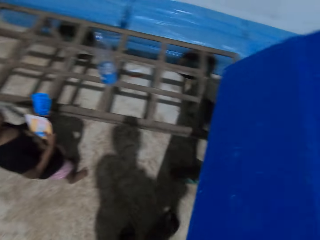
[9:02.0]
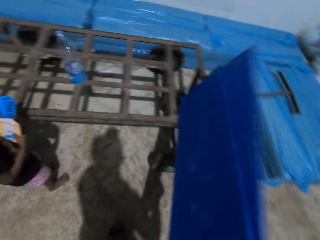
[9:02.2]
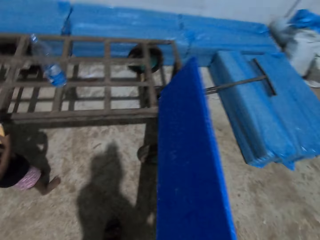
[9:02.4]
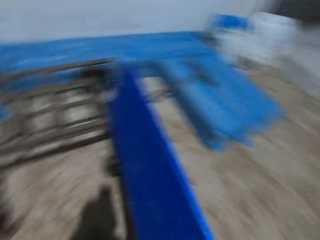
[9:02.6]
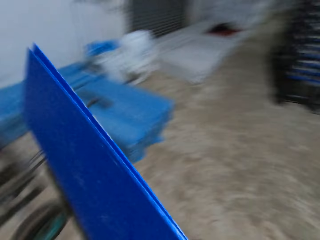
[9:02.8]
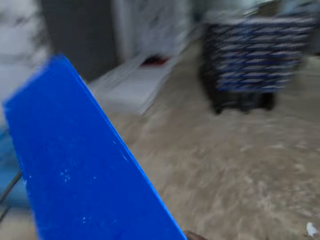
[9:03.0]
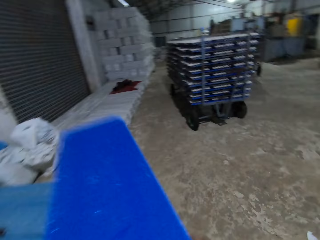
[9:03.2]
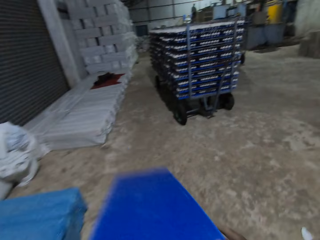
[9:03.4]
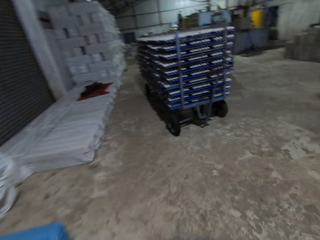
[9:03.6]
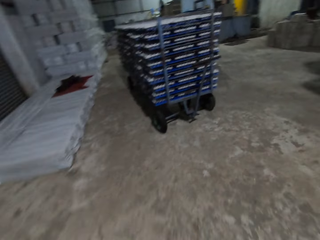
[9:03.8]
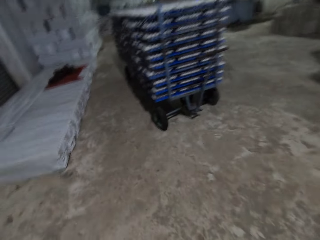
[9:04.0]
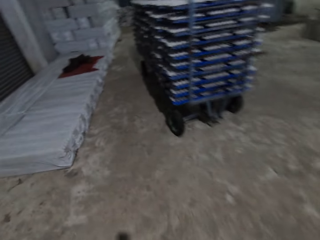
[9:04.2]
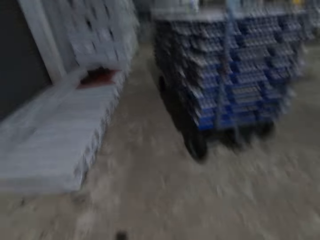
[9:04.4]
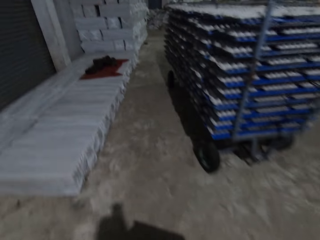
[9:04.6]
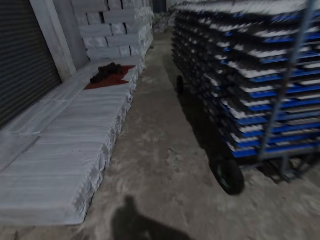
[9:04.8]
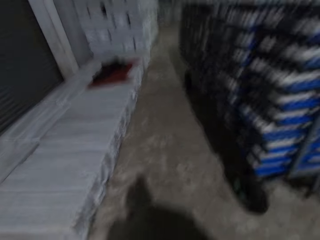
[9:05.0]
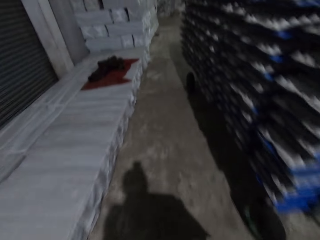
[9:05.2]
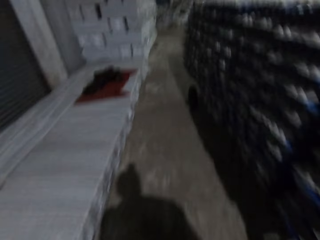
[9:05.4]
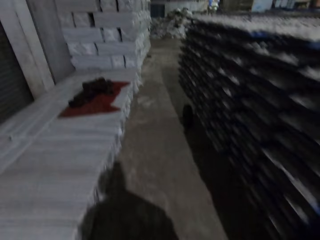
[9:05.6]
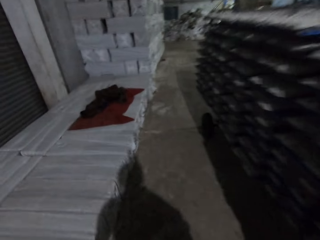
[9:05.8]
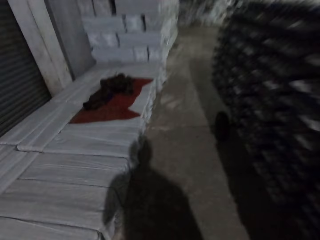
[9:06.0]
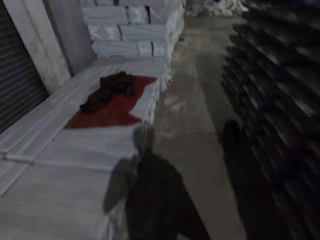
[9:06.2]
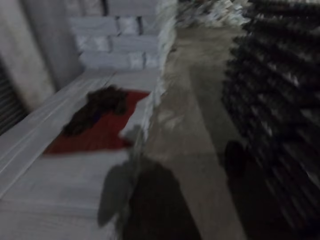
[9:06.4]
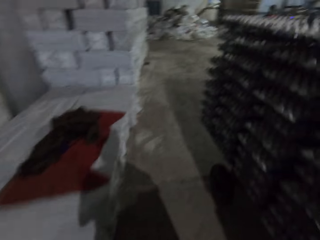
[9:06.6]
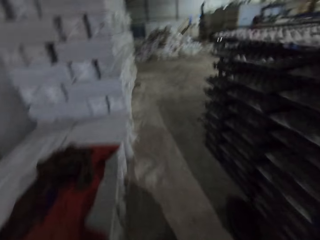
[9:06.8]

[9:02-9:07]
The camera wearer hits the planks on the table with both hands. They adjust shelving boards. They carry the planks with both hands and walk around in the room.

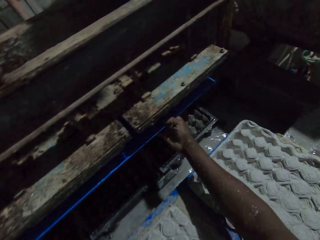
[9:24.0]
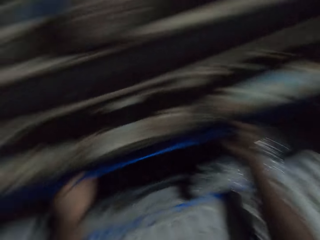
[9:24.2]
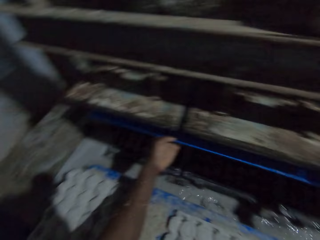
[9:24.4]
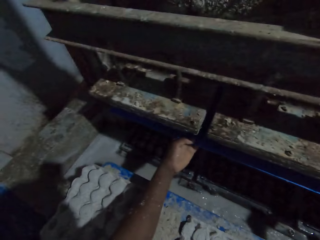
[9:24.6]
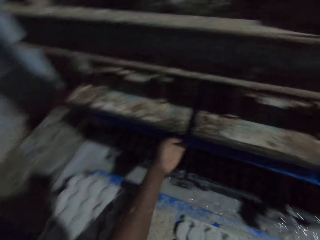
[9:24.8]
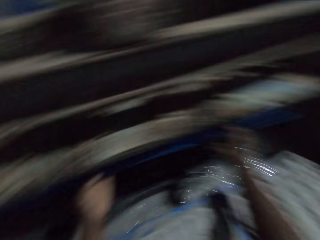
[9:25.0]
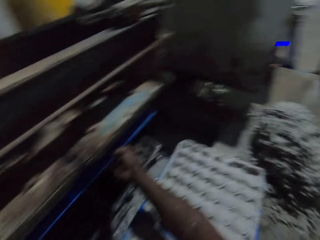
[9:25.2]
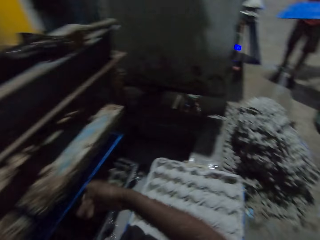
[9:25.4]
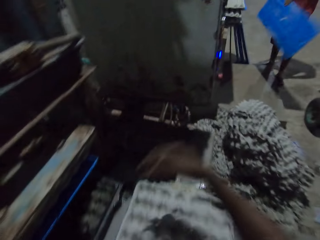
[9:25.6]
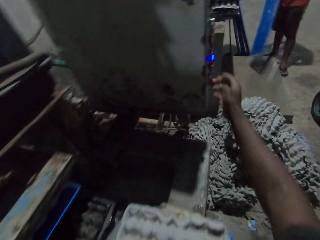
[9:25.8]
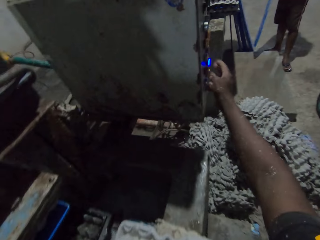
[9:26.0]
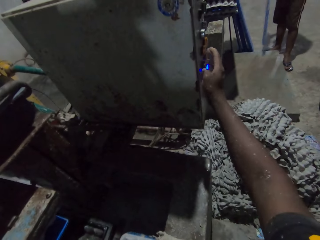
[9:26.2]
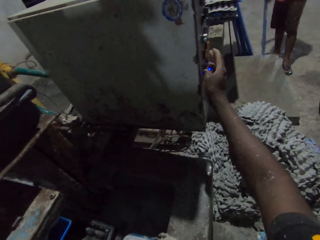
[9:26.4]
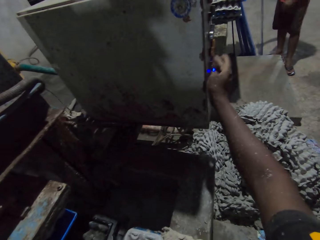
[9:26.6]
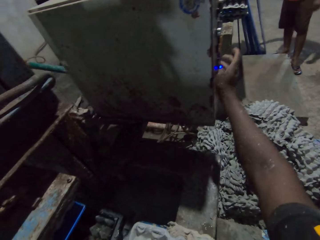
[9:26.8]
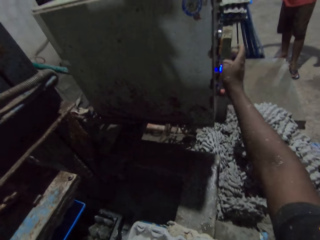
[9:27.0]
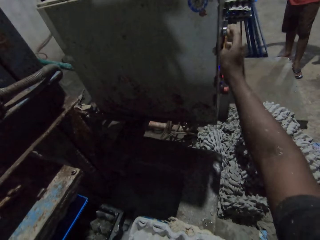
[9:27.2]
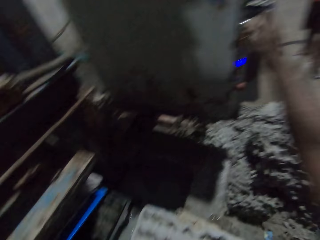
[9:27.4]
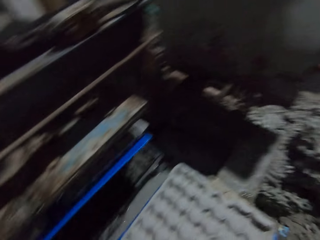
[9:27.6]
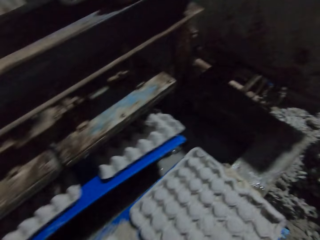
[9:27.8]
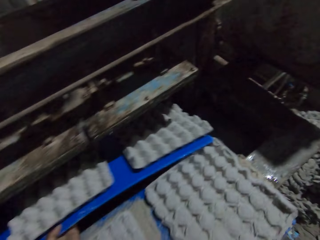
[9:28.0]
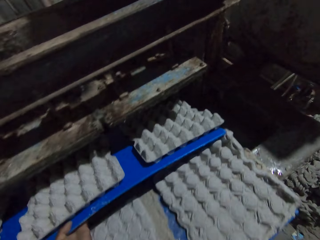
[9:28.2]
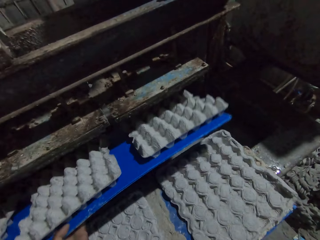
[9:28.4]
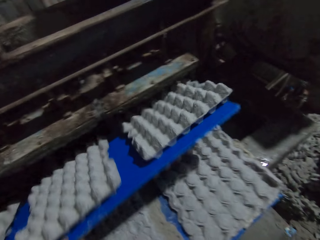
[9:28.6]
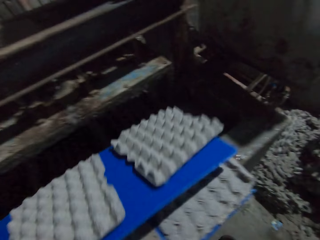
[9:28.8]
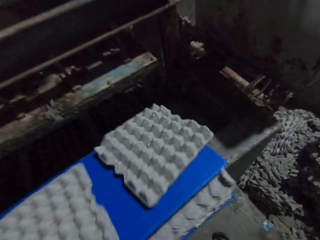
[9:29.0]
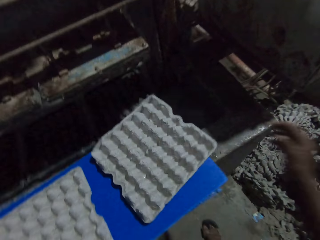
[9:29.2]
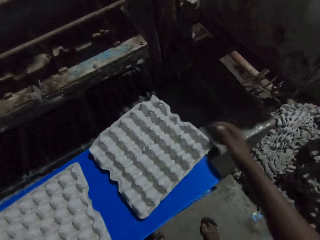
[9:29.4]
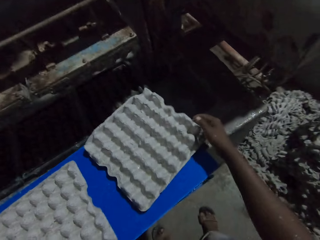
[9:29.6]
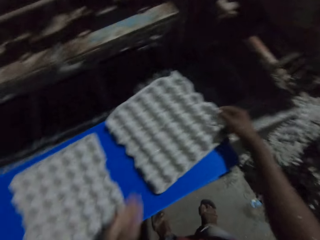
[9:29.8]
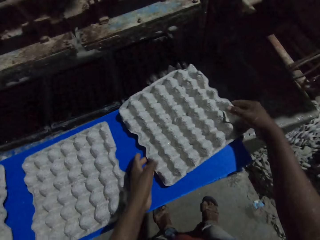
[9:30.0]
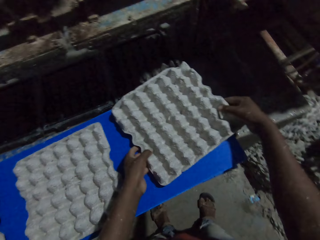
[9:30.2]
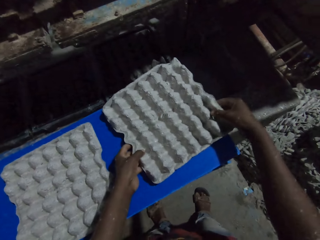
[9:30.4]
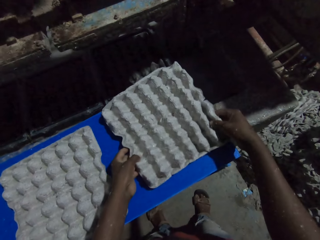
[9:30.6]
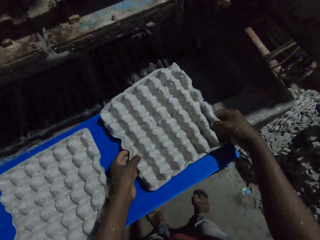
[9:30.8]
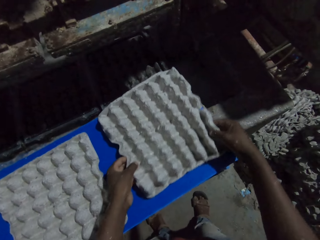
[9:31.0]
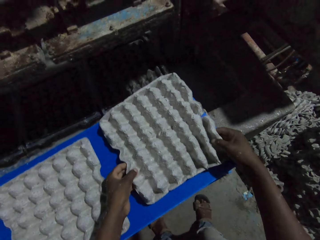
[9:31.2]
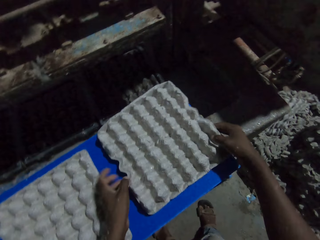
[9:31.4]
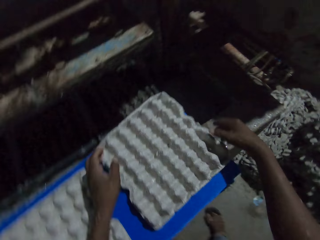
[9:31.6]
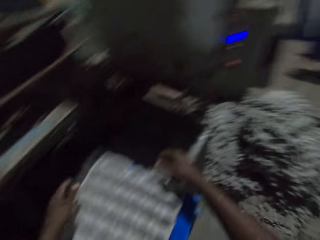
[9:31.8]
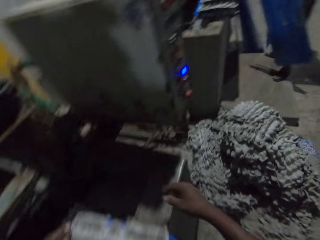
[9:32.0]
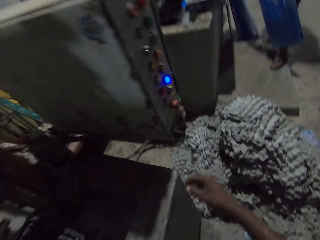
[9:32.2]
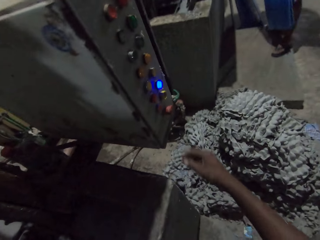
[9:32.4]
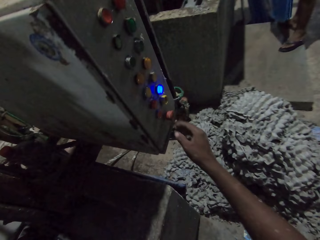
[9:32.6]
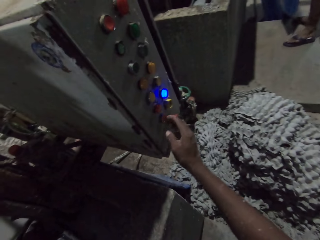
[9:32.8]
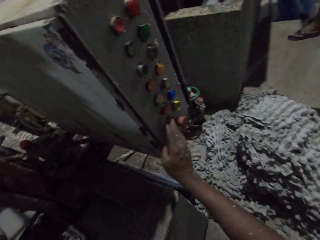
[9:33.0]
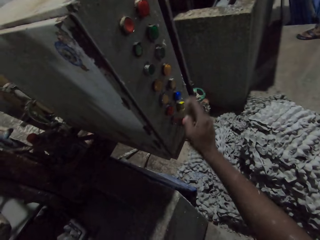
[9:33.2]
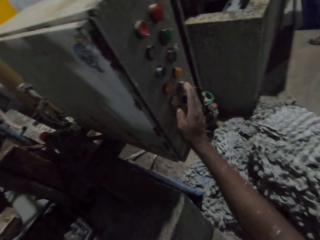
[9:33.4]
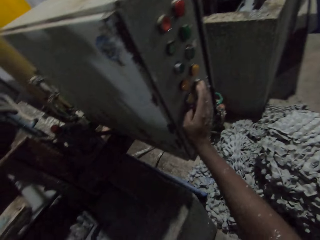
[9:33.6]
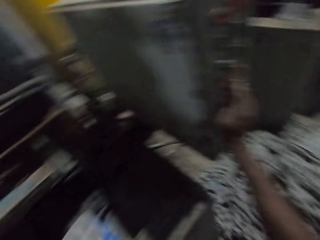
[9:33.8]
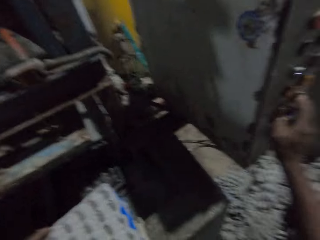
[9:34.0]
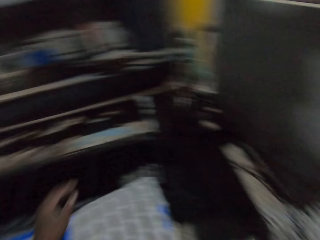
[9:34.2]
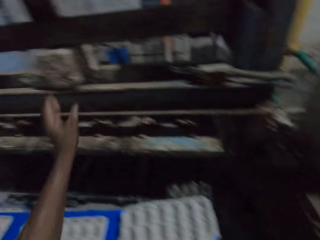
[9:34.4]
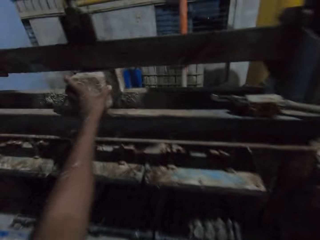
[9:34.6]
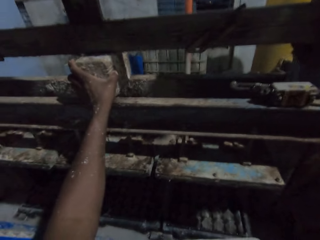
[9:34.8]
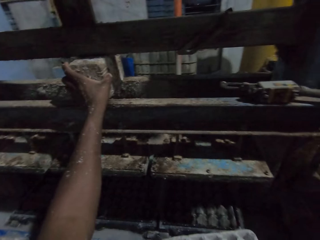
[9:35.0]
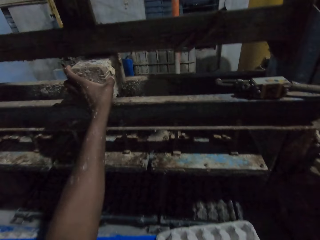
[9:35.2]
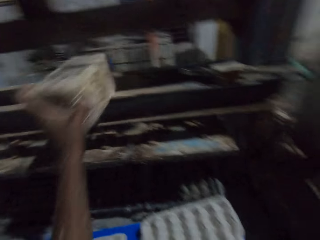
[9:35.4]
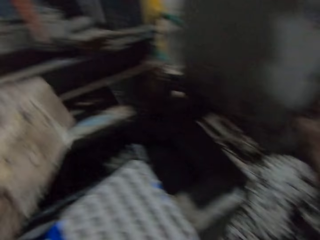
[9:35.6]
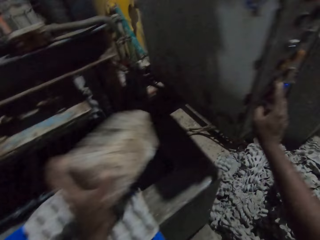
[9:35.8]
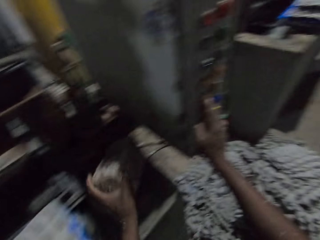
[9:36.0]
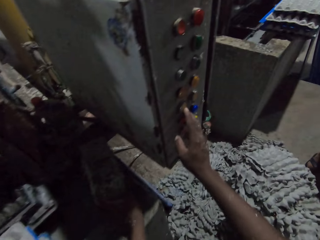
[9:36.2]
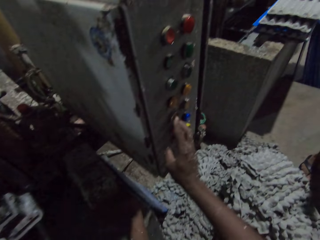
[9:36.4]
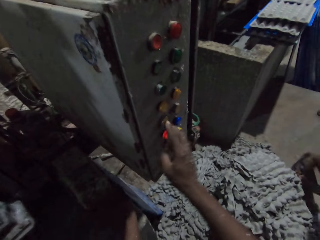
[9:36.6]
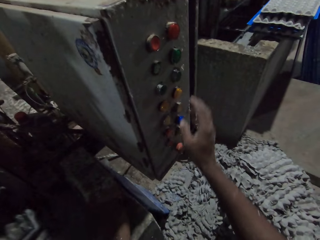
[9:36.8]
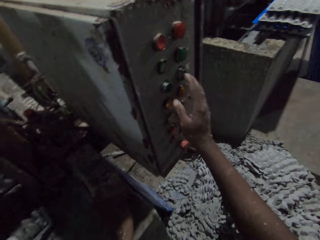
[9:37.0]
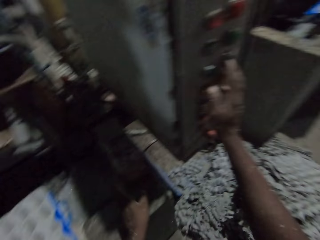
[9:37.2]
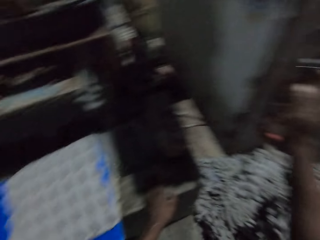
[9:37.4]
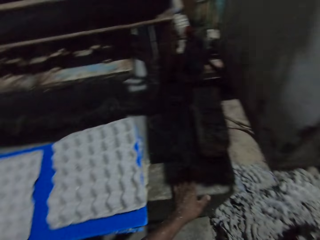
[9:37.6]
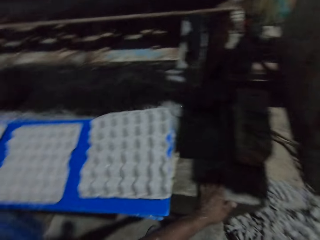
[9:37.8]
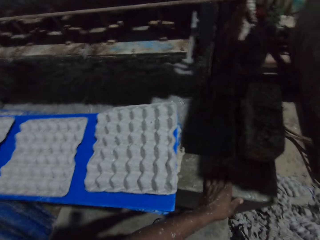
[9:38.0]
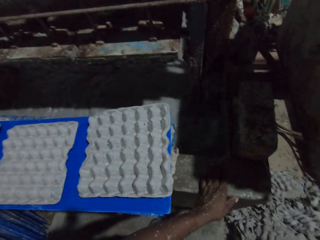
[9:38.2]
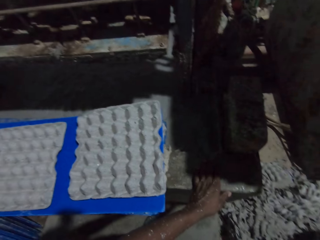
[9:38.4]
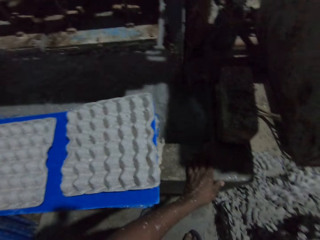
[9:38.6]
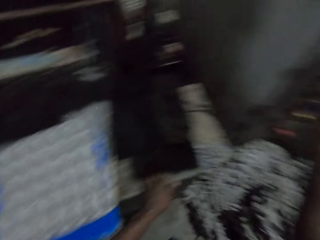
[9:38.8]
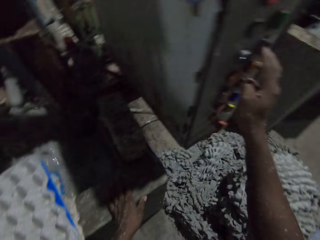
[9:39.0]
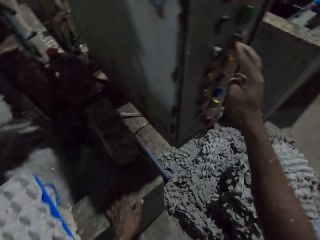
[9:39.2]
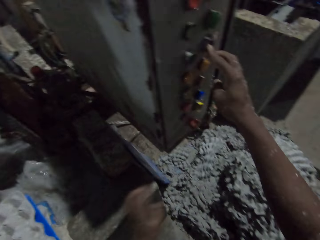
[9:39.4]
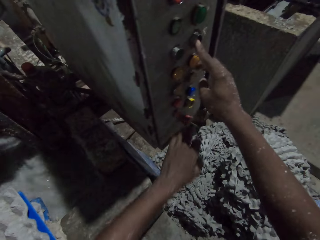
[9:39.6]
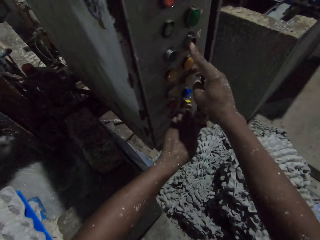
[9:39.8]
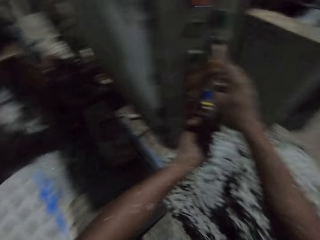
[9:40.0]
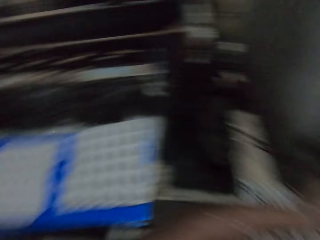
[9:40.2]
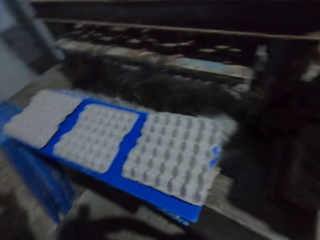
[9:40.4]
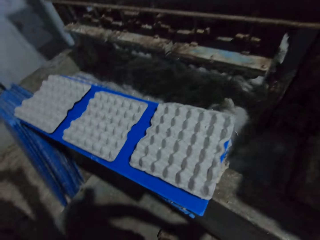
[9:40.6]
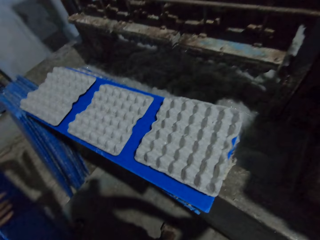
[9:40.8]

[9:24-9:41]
The camera wearer operates the egg making machine controls with his right hand. He removes the blue tray from the egg making machine with his left hand. He places the blue tray in his left hand on the egg crates. He adjusts an egg crate with his hands. He touches the tray on the plastic. He operates the egg making machine controls with his right hand. He picks up a block of wood from the egg making machine with his left hand. He places the block of wood in his left hand on the egg making machine. He operates the egg making machine controls with his right hand.
